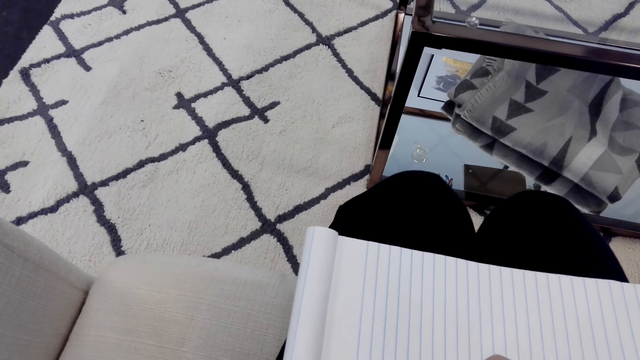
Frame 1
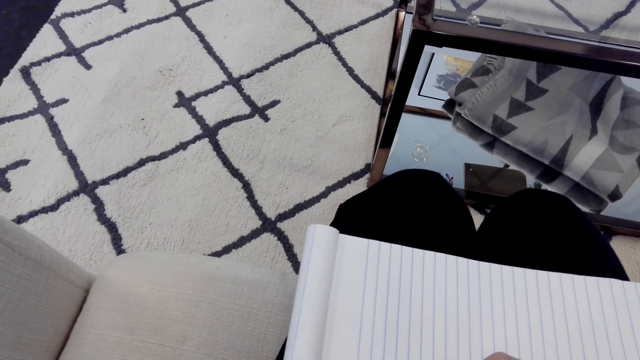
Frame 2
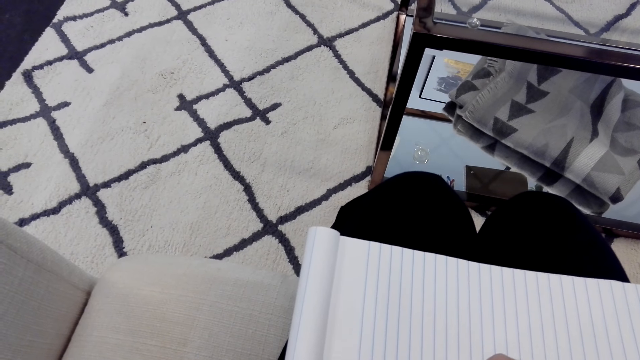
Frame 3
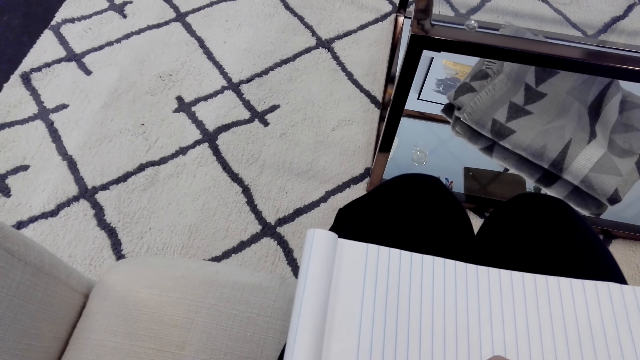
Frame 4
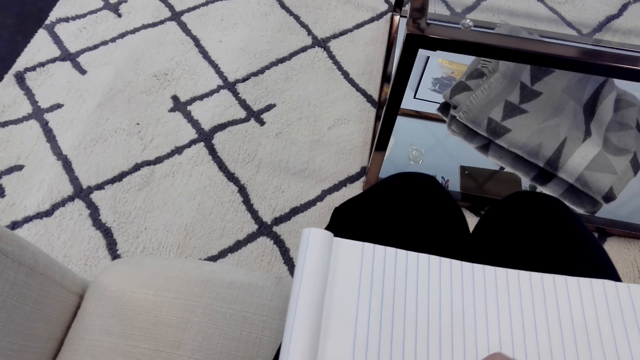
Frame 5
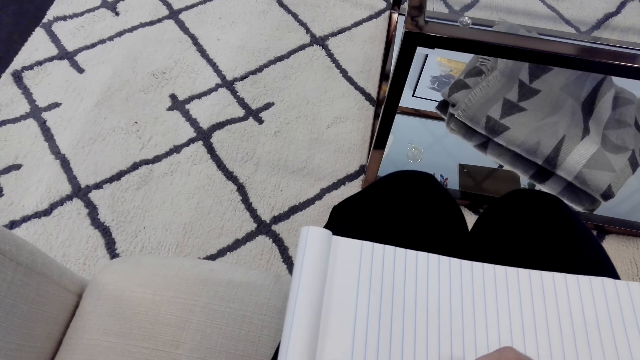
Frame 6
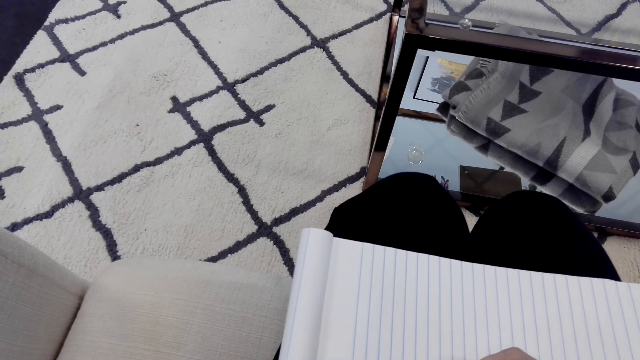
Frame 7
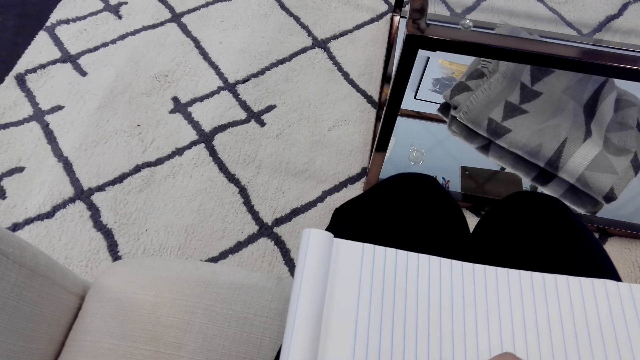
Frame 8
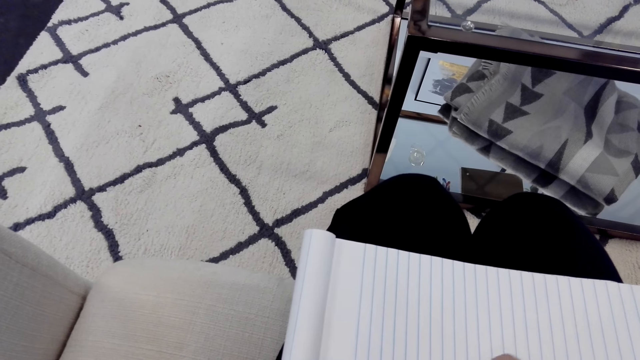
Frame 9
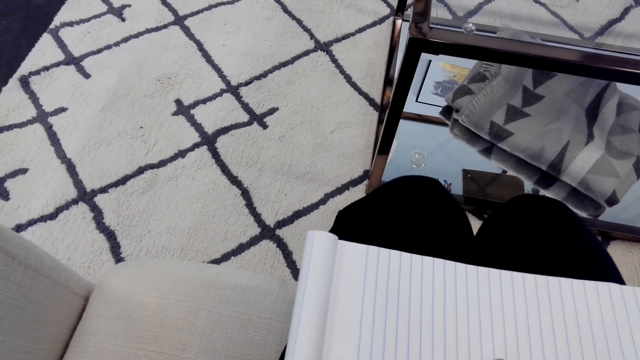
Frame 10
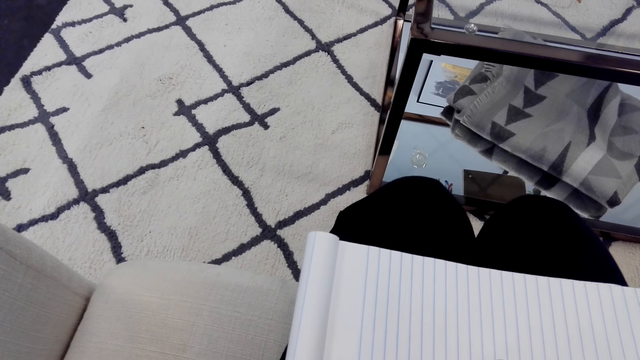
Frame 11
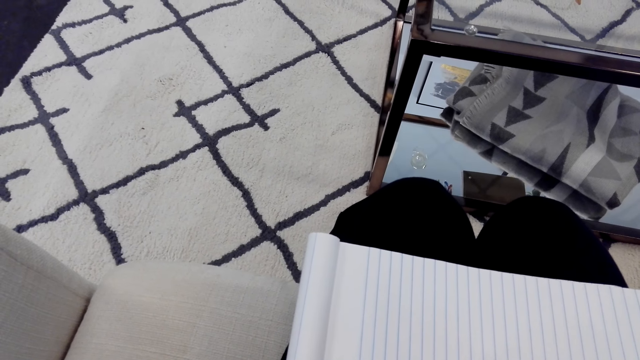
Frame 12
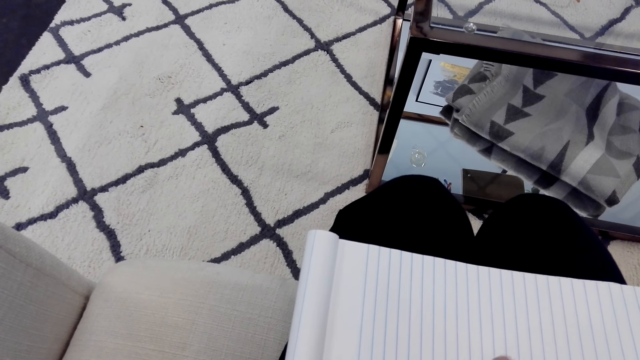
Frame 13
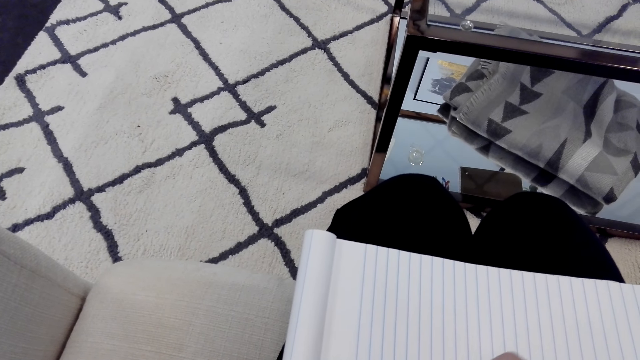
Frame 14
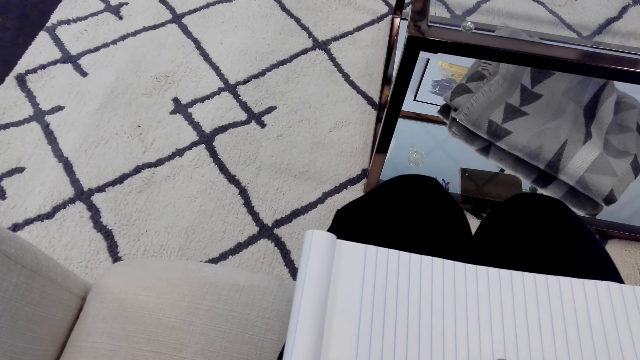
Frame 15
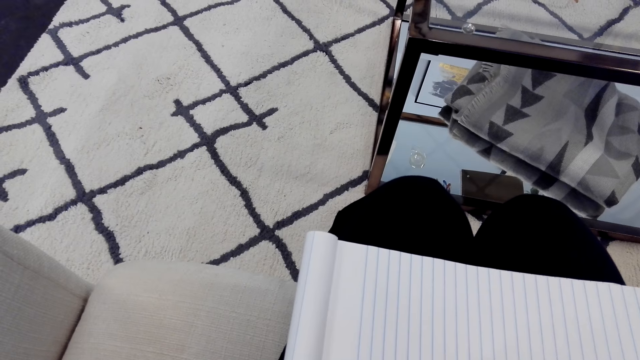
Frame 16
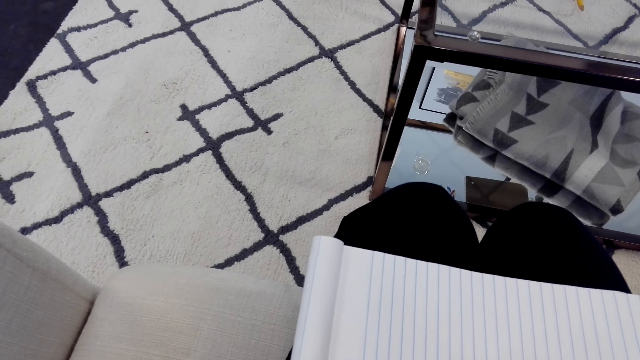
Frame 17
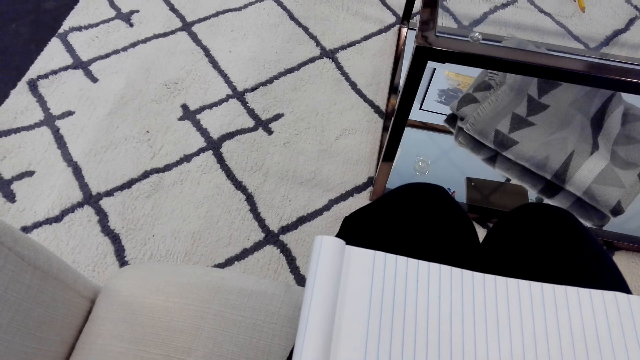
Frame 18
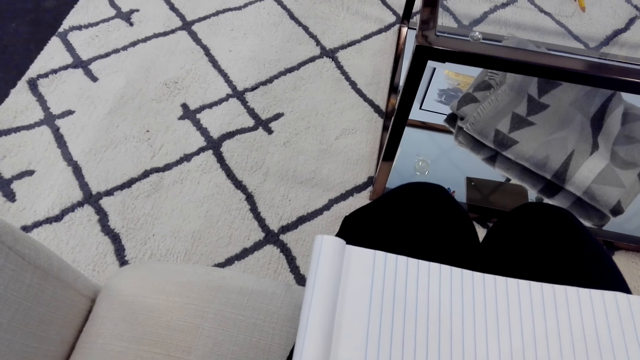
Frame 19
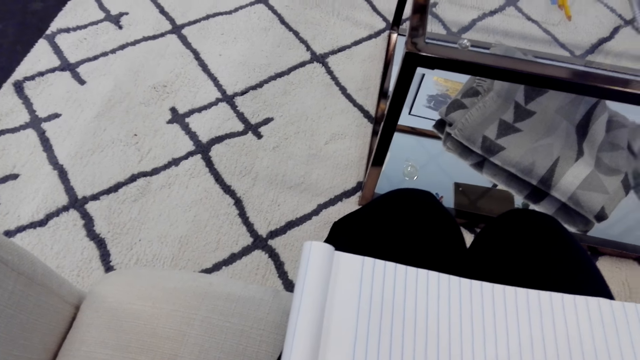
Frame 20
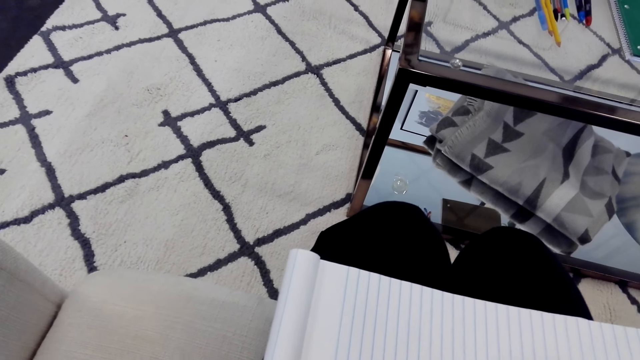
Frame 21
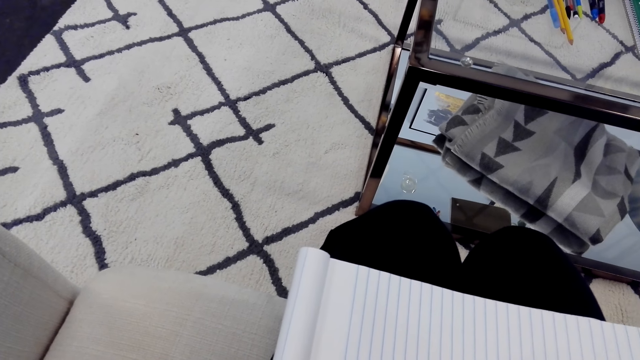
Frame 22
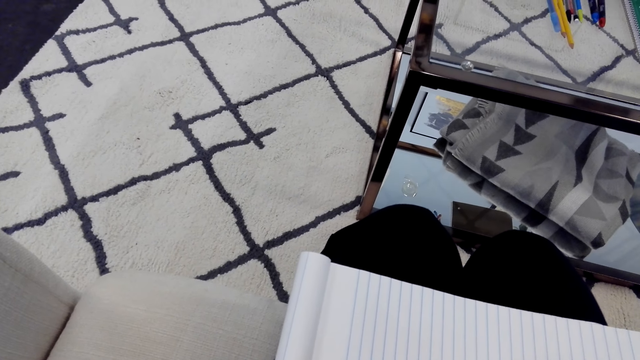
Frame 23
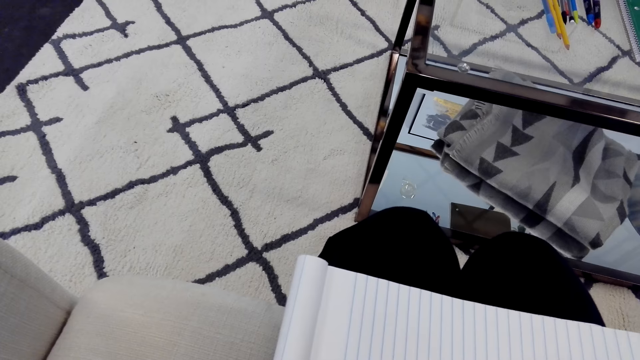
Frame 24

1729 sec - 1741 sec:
The camera wearer draws on a book.

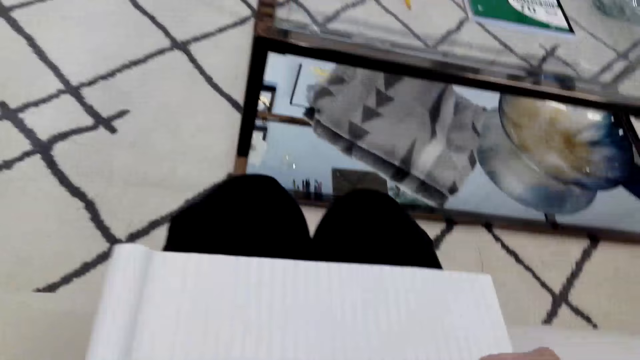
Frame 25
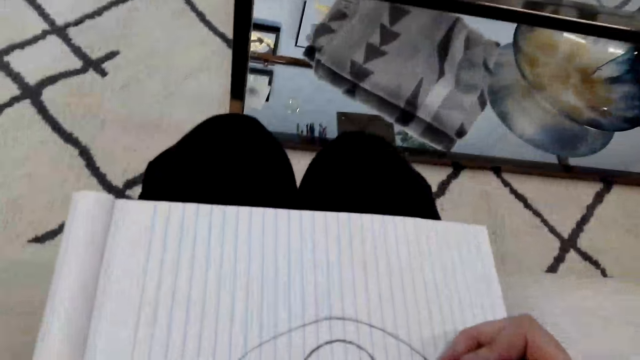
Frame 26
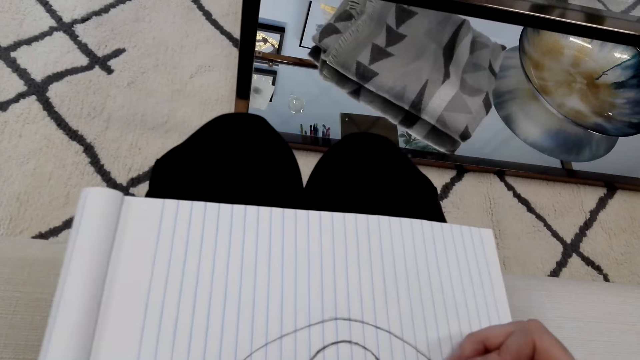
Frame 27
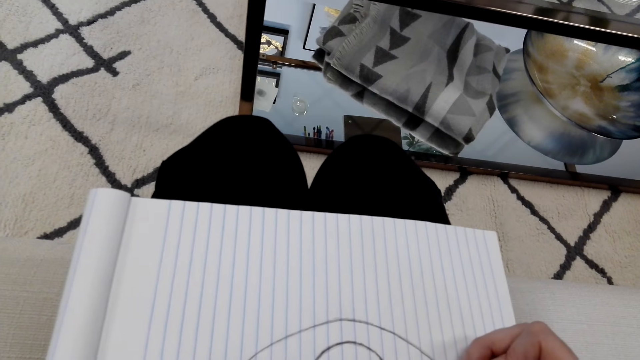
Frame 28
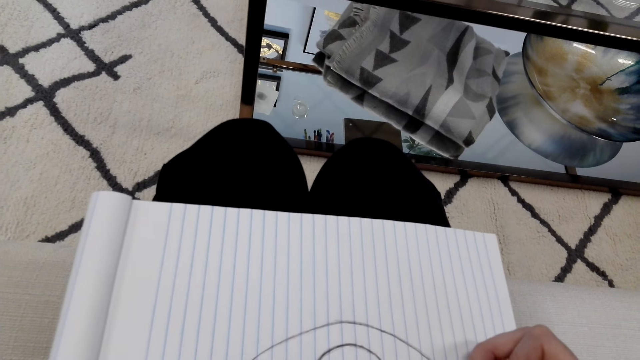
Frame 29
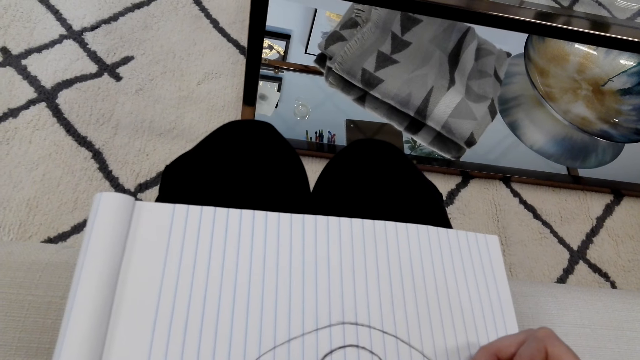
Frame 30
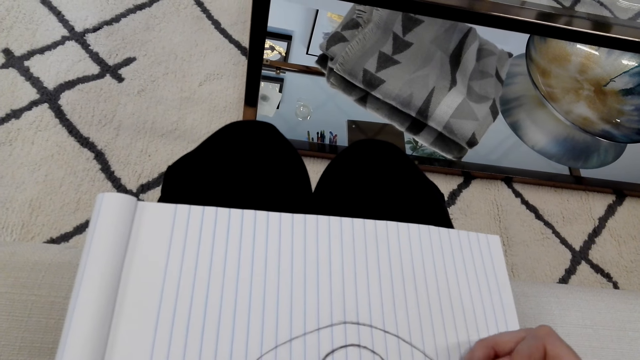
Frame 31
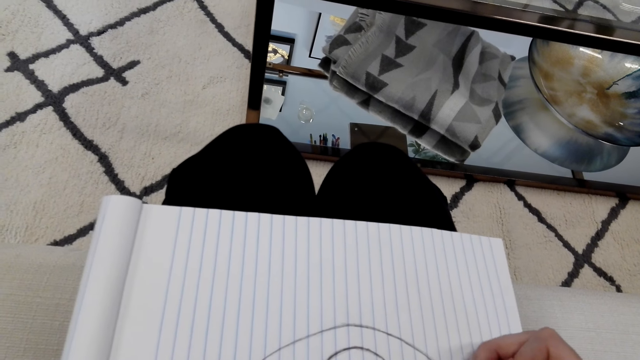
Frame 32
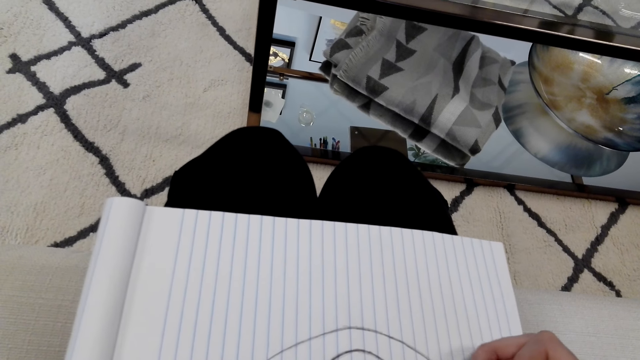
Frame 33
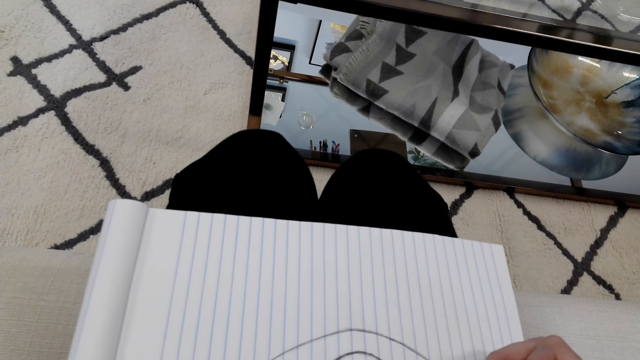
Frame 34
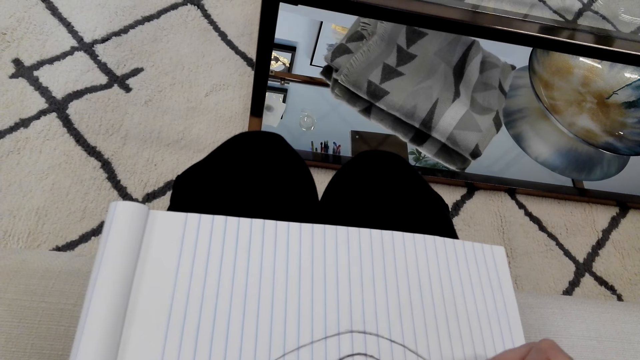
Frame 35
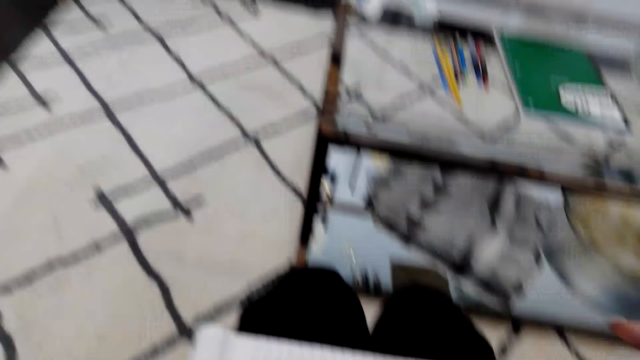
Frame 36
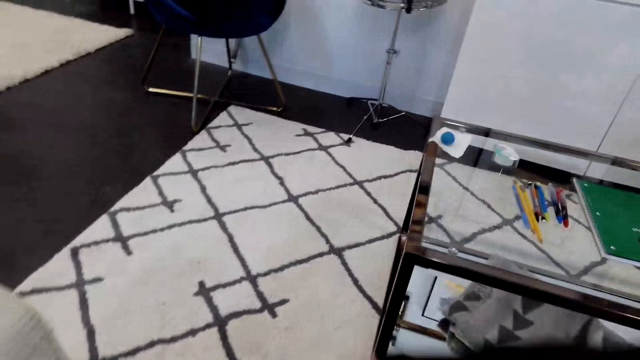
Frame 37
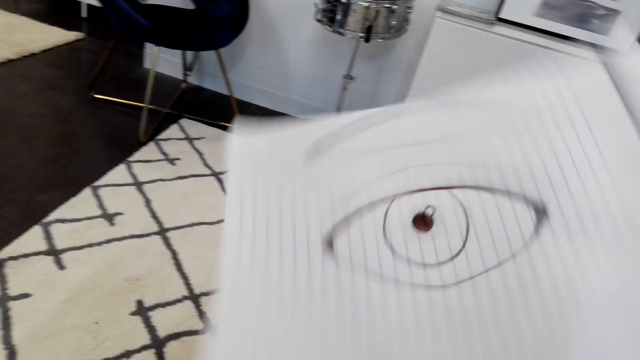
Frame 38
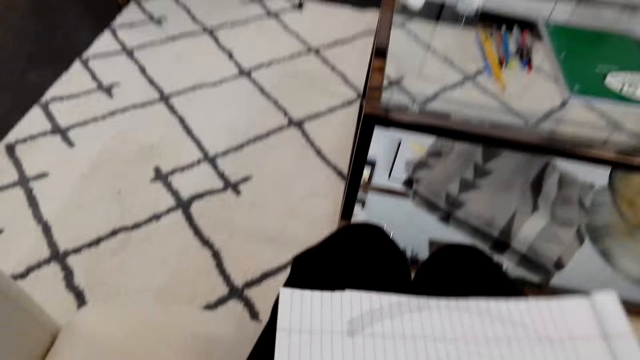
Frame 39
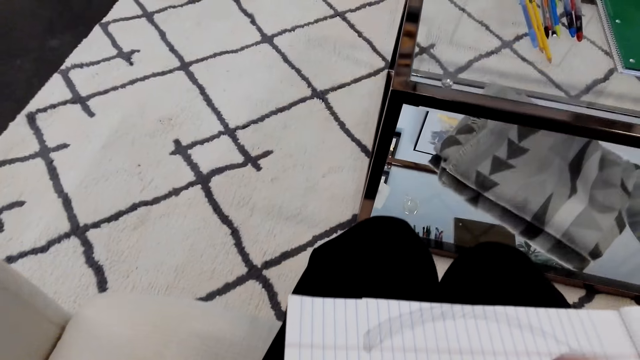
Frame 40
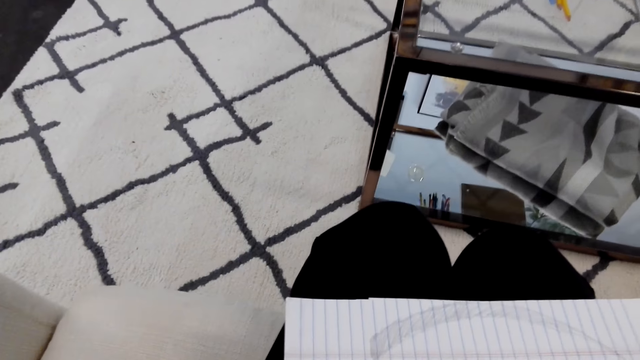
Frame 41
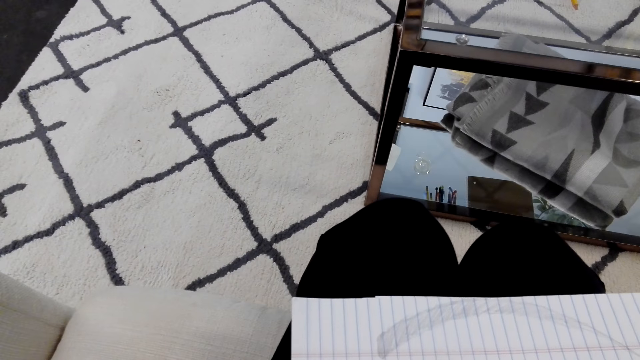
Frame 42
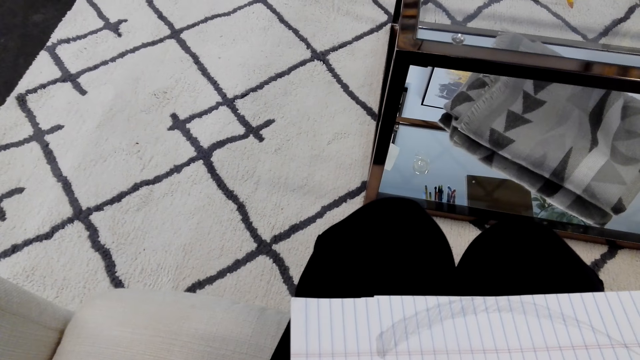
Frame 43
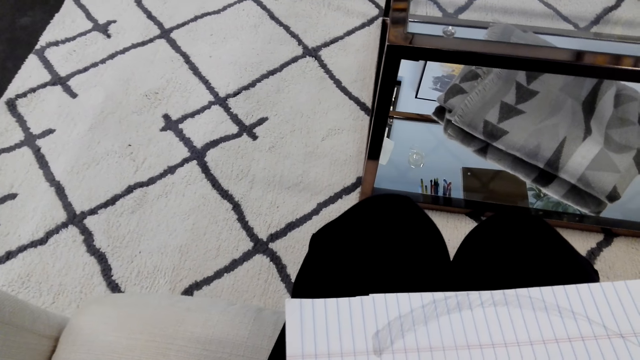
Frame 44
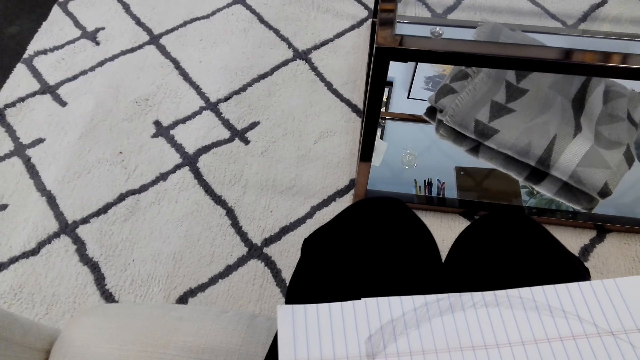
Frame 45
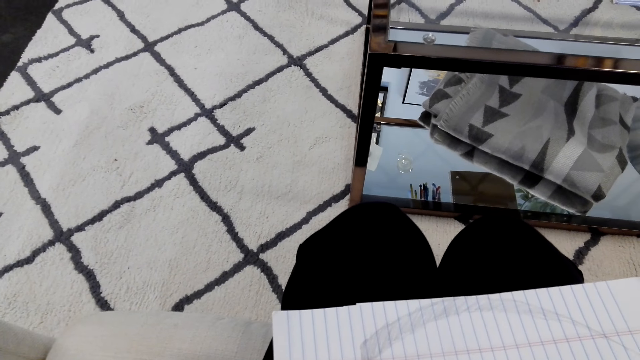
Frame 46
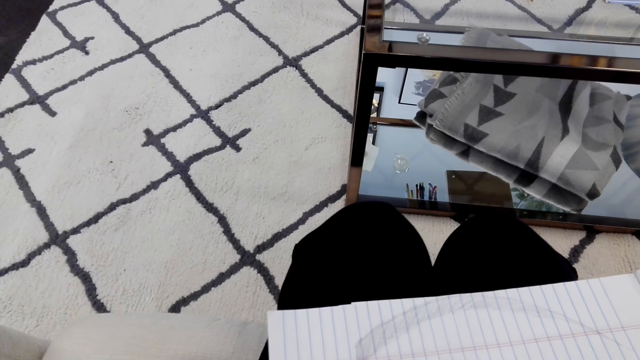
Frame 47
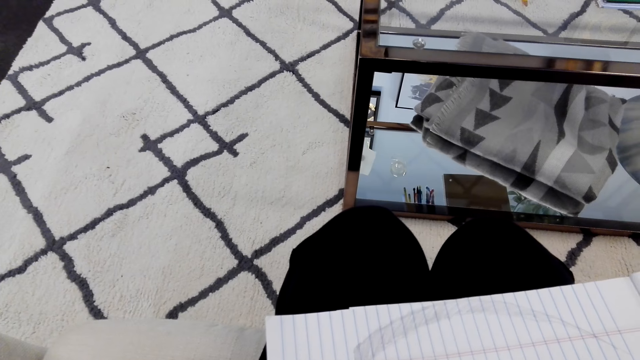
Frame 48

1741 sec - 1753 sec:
The camera wearer turns a book.
